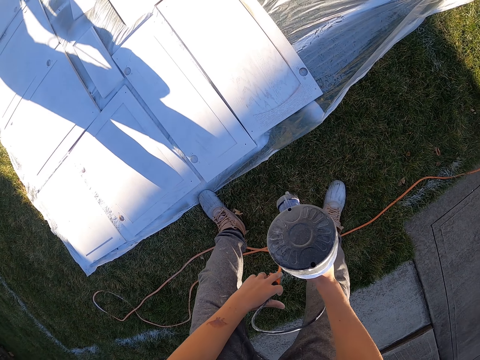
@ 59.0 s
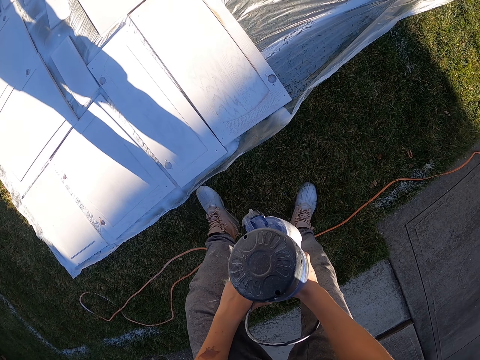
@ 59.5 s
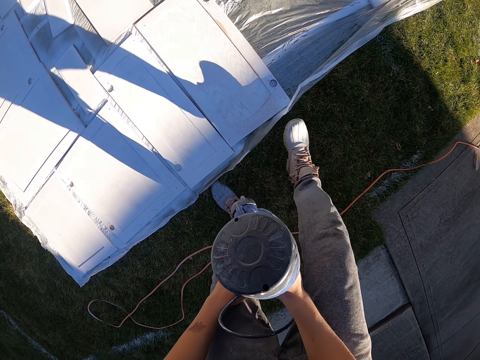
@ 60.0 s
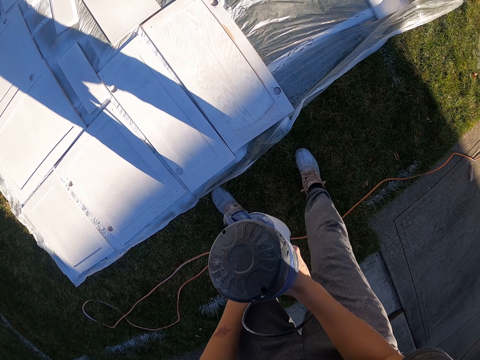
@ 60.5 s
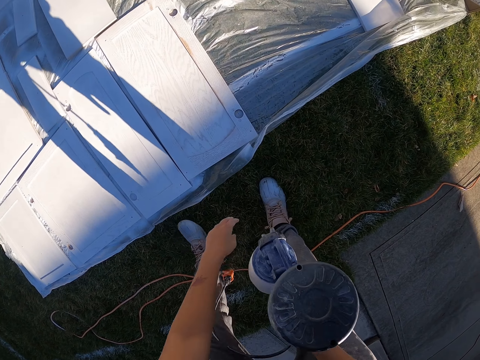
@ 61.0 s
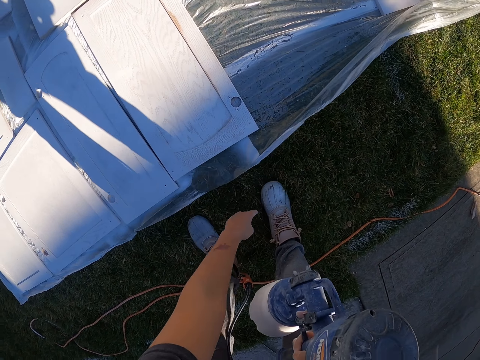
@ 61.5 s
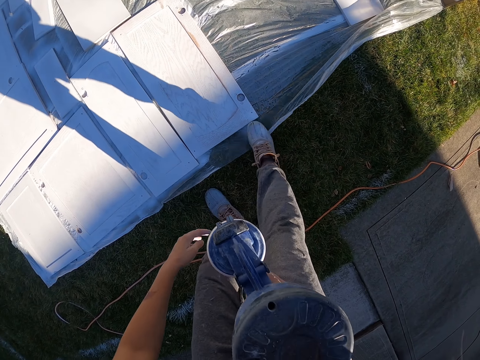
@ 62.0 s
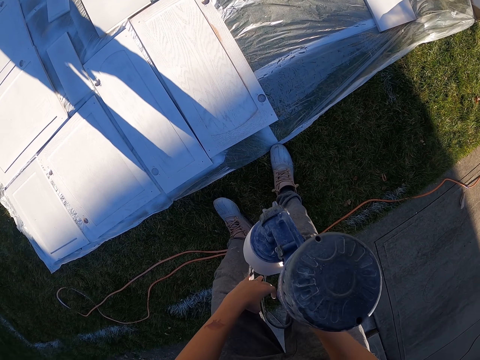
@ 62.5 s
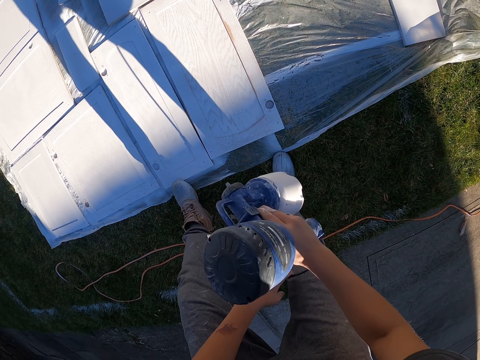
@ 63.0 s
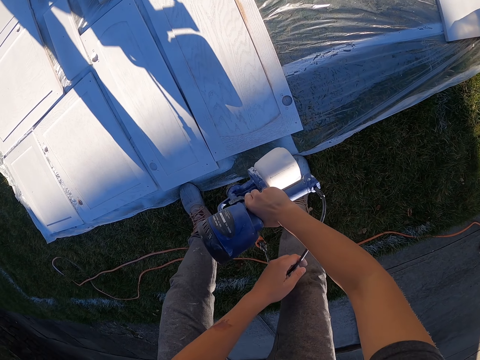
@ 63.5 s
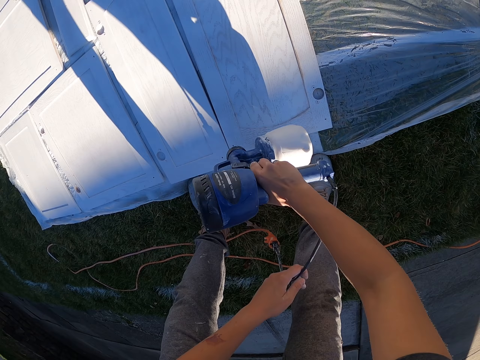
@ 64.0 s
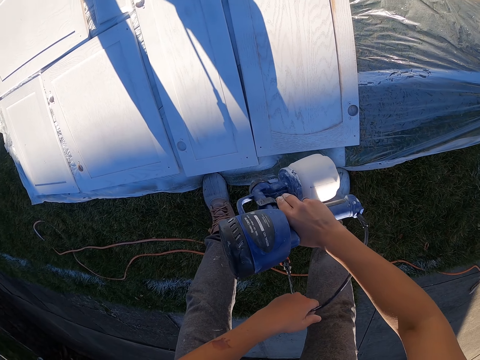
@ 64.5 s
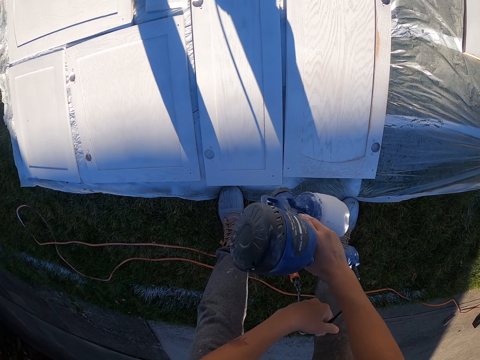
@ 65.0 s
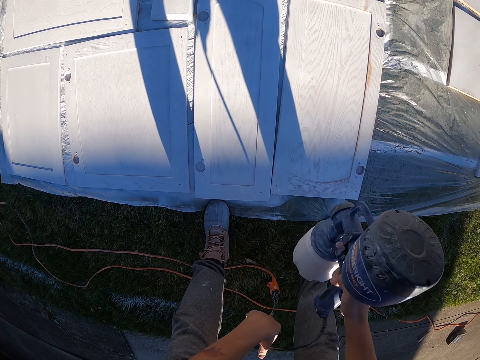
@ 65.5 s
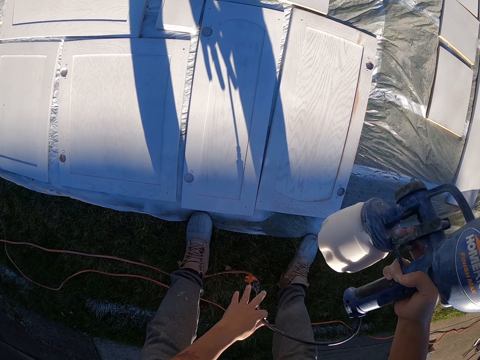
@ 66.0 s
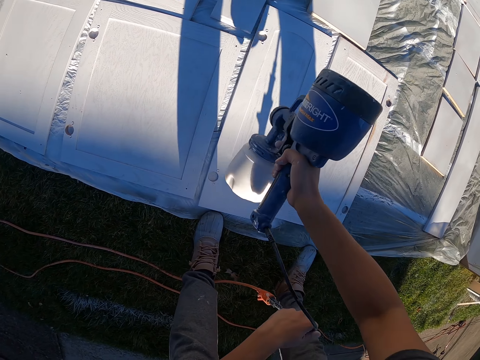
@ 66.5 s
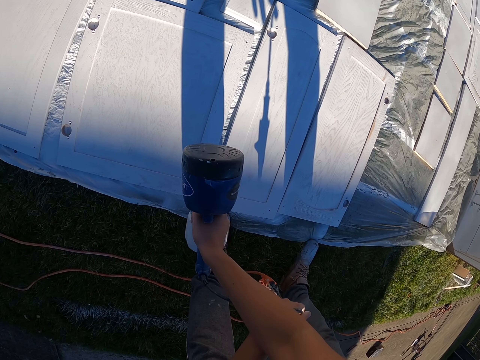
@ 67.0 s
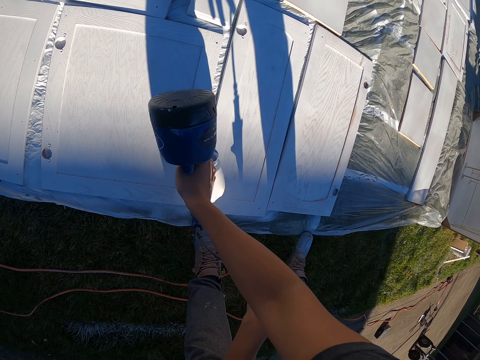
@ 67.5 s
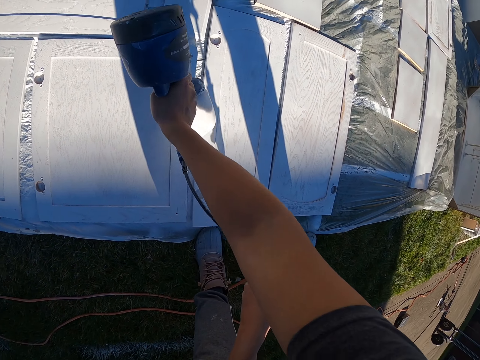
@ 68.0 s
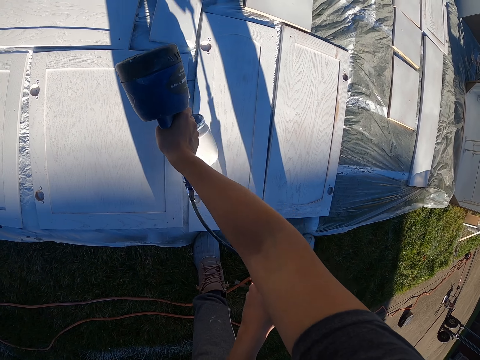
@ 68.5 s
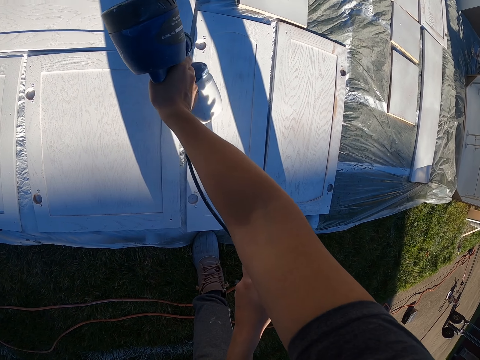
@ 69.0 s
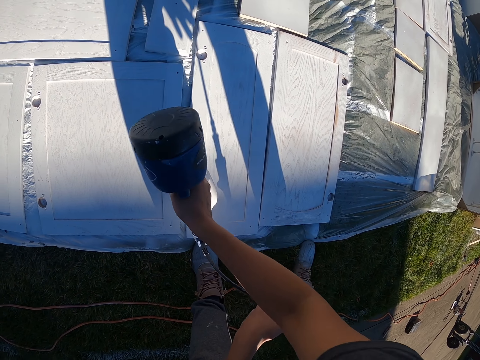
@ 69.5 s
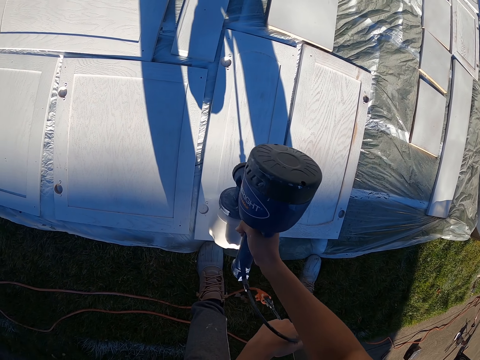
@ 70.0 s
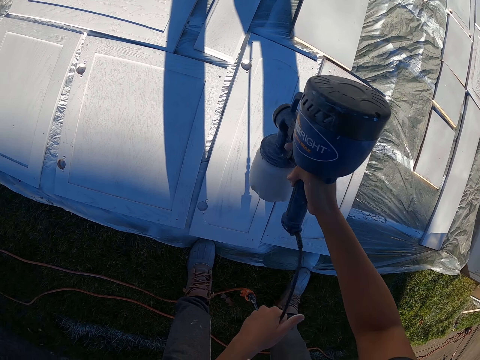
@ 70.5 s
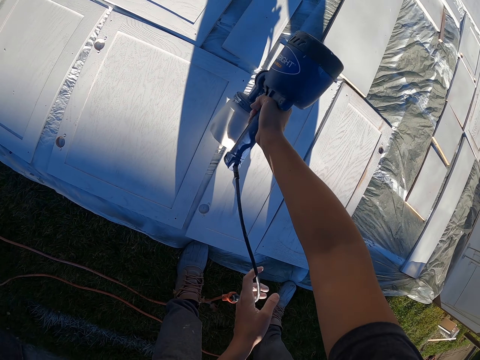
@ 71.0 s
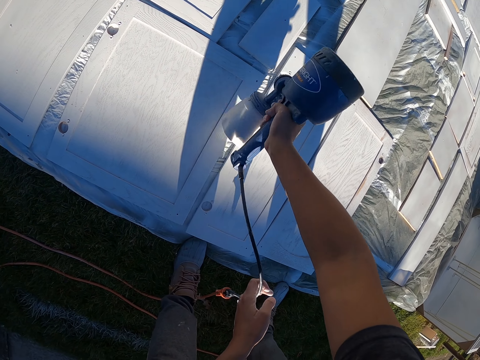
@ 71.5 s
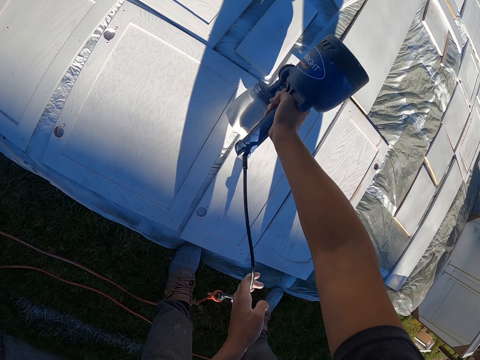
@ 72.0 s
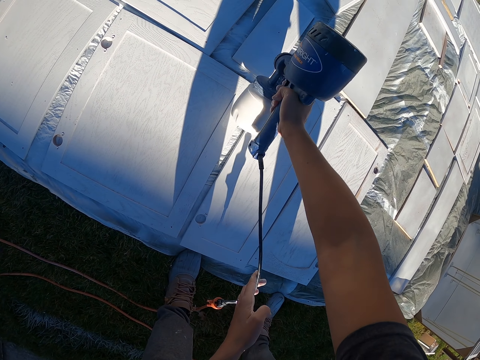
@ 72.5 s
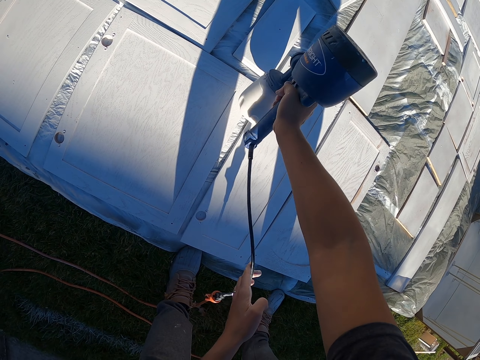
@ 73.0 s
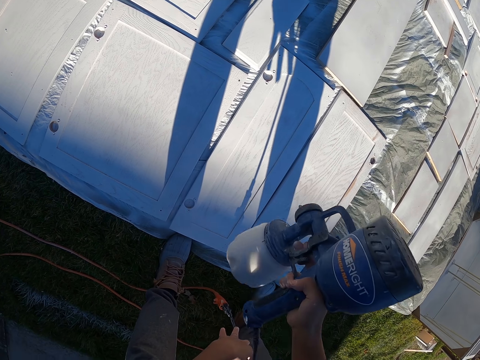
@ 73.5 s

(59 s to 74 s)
The camera wearer touches the paper. They step on the nylon paper. They paint the boards with a sander machine.

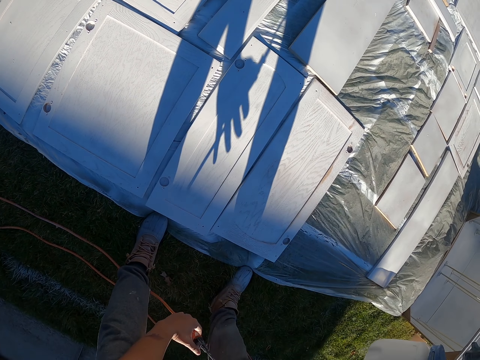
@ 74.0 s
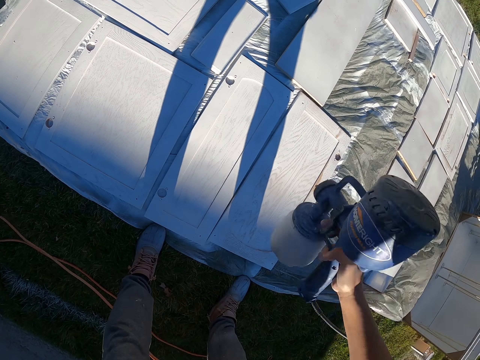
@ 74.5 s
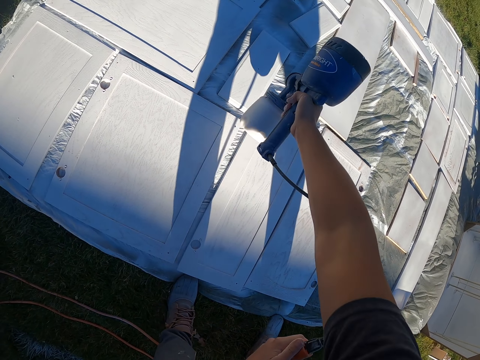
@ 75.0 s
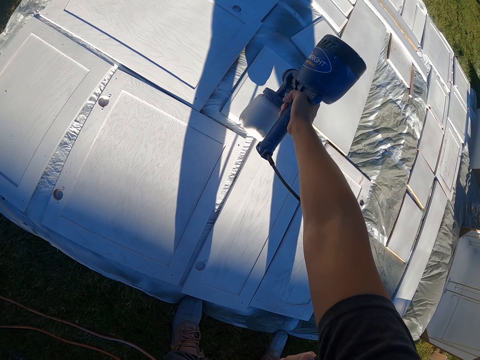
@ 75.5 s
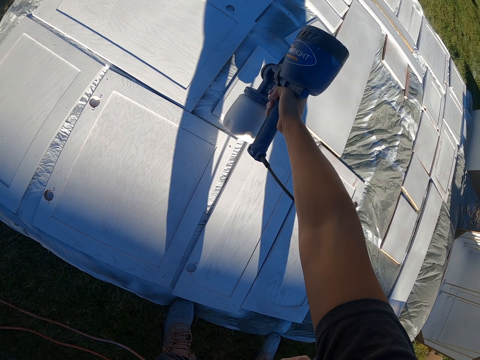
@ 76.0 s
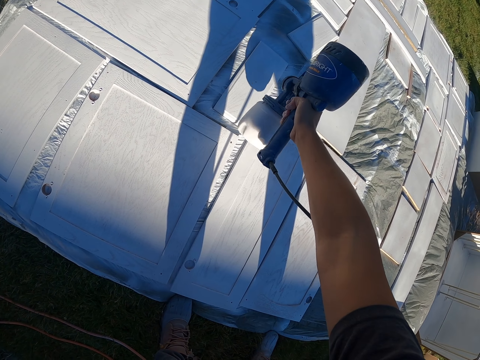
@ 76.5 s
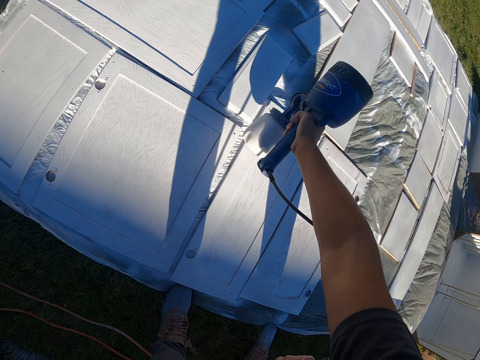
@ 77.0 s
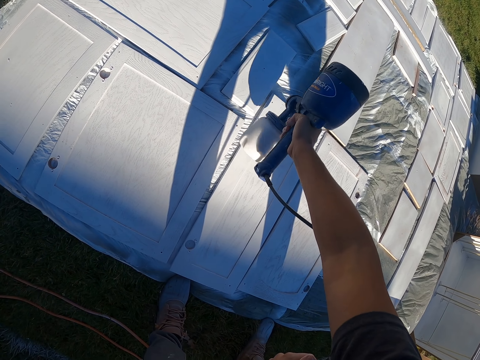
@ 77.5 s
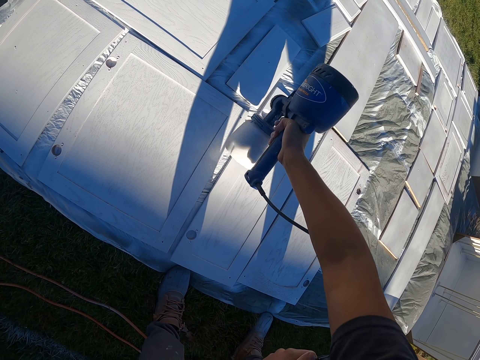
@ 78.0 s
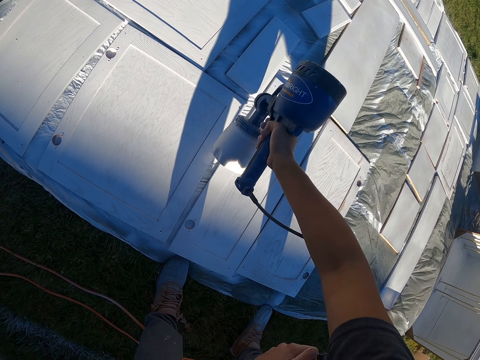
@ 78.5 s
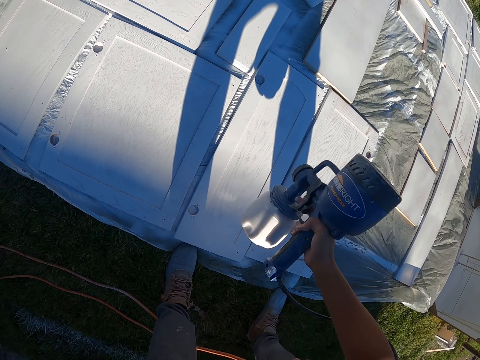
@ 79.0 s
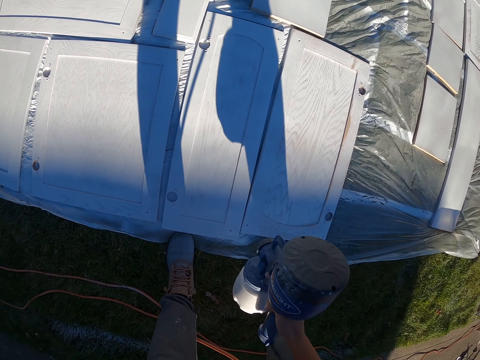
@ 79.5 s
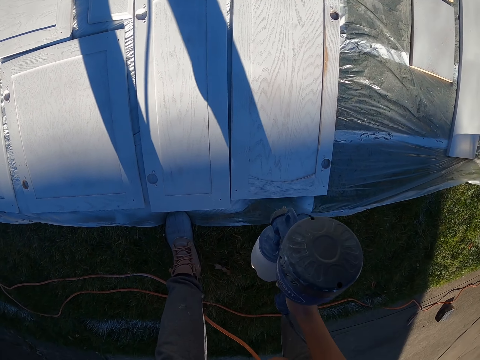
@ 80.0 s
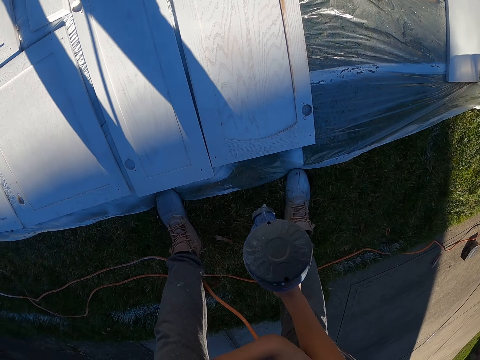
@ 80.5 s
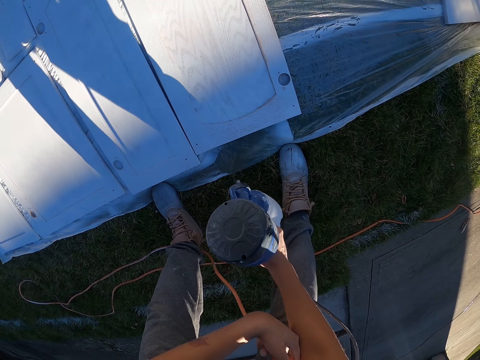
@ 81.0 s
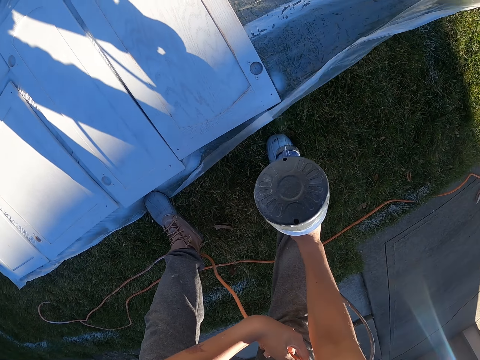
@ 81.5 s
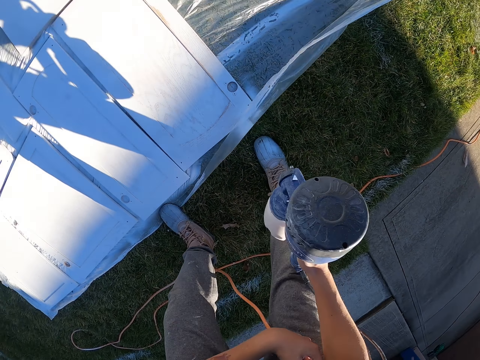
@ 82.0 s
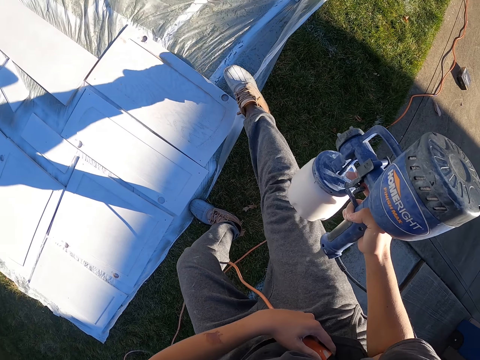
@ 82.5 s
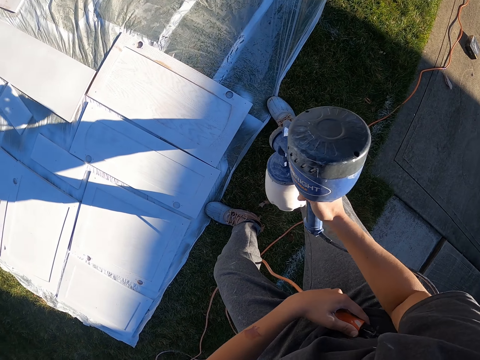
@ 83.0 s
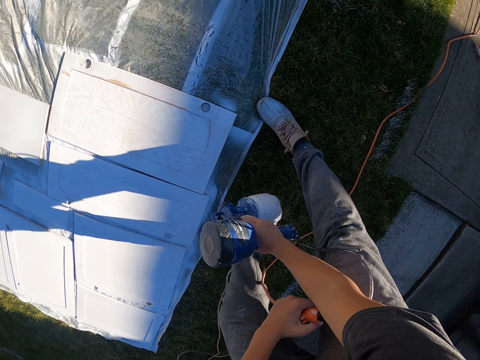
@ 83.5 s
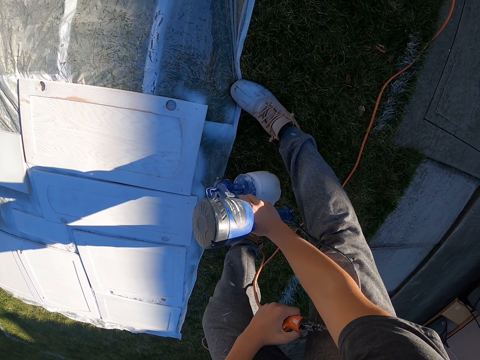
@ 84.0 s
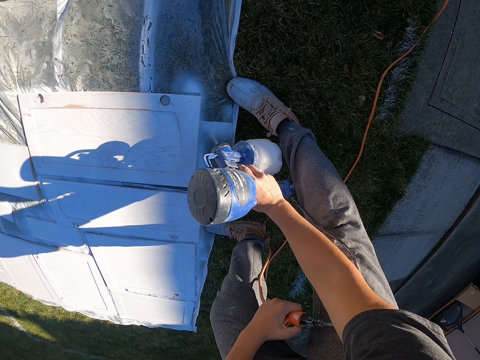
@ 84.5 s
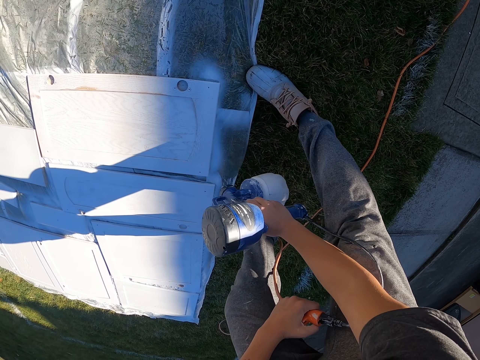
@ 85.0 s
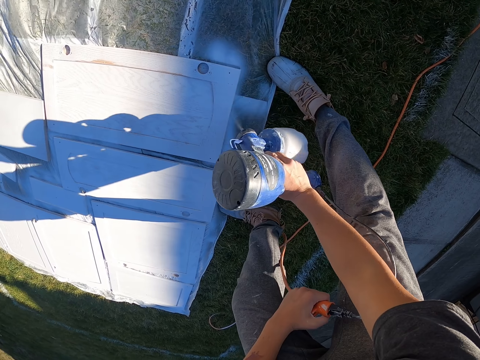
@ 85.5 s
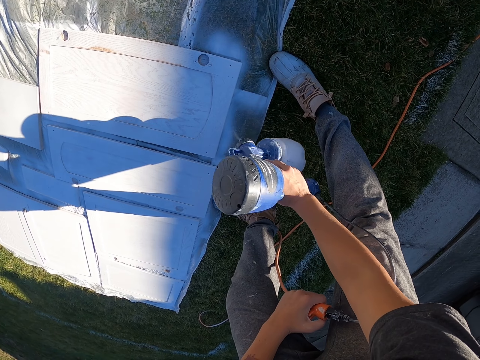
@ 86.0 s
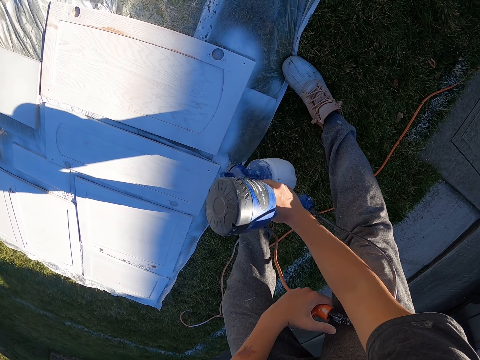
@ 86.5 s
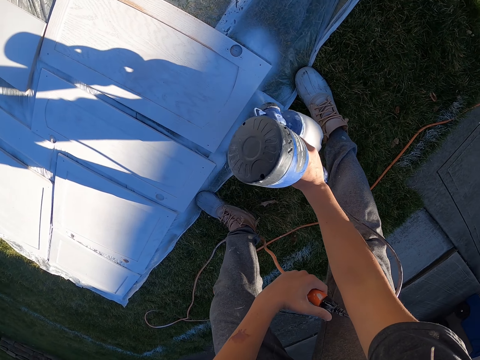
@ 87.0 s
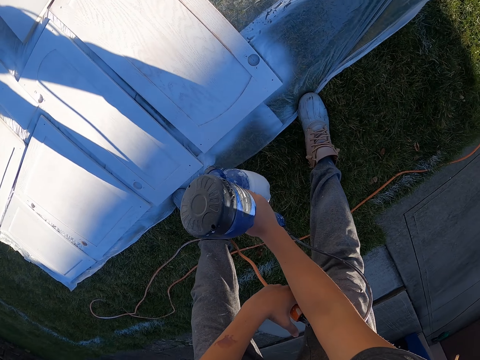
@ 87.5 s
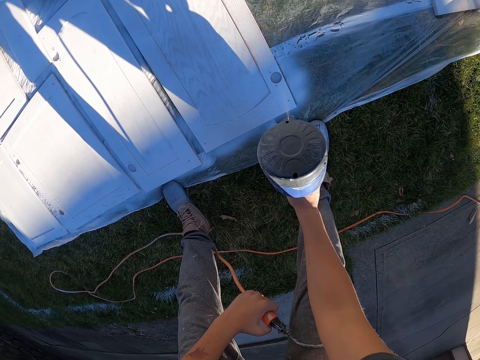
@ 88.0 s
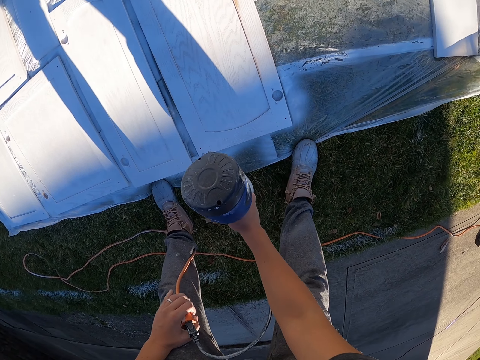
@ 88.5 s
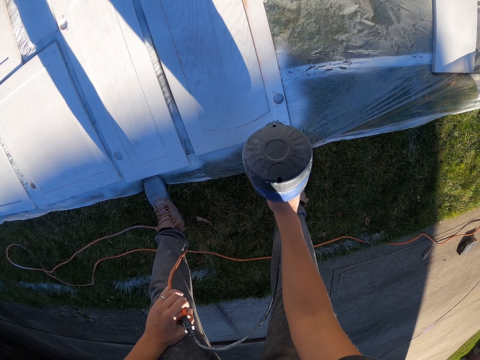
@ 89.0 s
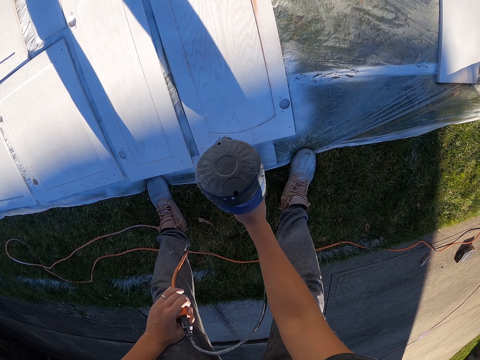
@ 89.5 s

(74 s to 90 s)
The camera wearer steps on the nylon paper. They spray on the wood surface.
